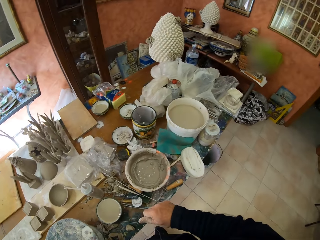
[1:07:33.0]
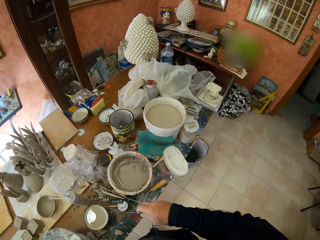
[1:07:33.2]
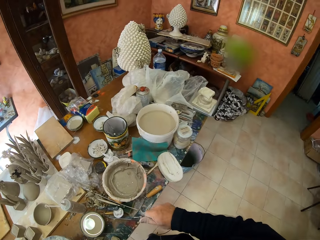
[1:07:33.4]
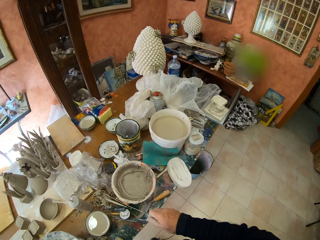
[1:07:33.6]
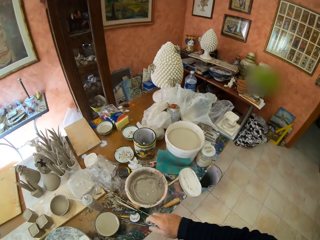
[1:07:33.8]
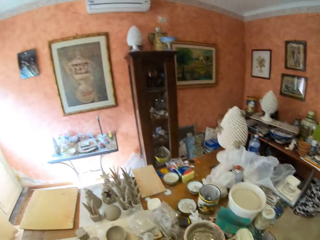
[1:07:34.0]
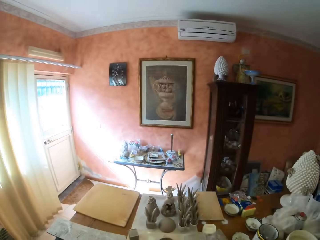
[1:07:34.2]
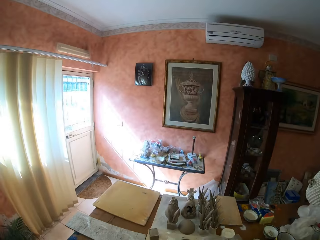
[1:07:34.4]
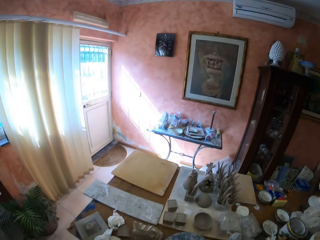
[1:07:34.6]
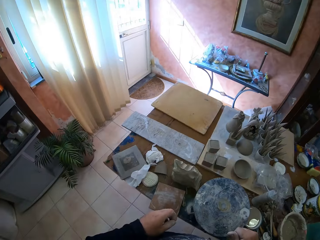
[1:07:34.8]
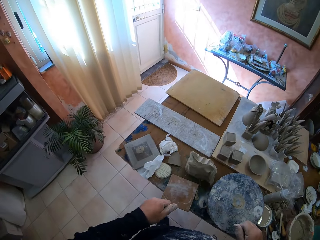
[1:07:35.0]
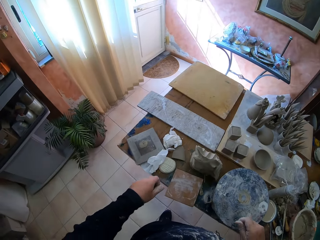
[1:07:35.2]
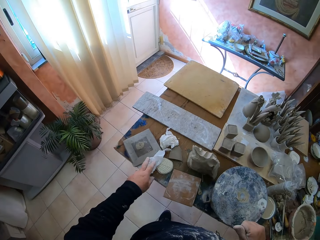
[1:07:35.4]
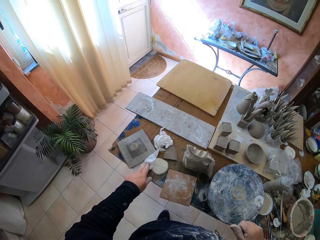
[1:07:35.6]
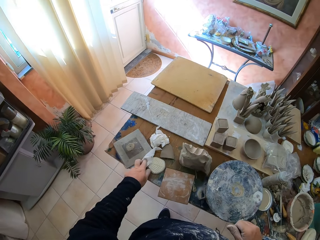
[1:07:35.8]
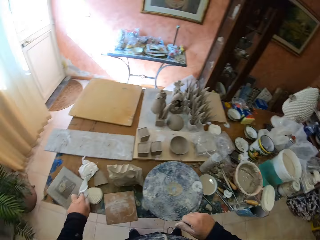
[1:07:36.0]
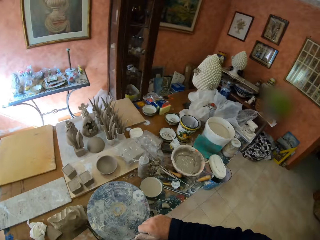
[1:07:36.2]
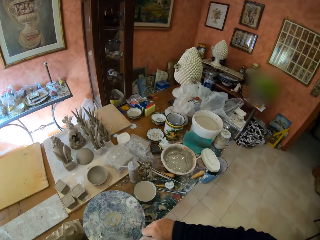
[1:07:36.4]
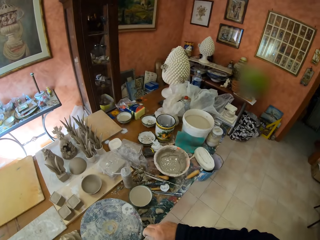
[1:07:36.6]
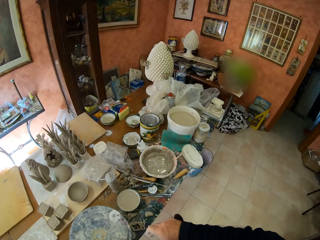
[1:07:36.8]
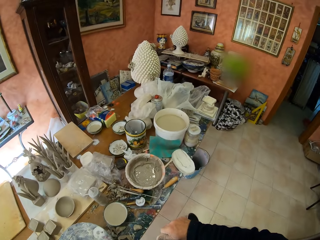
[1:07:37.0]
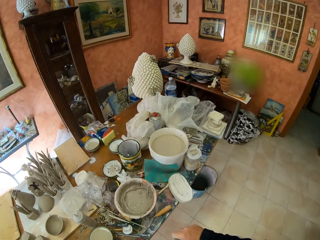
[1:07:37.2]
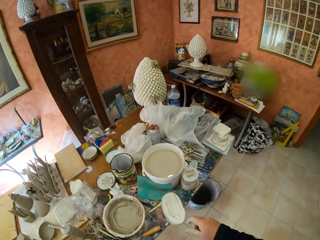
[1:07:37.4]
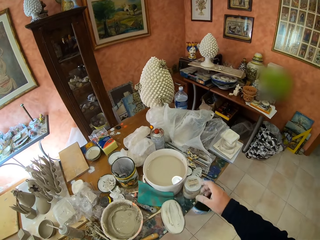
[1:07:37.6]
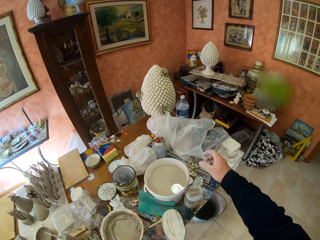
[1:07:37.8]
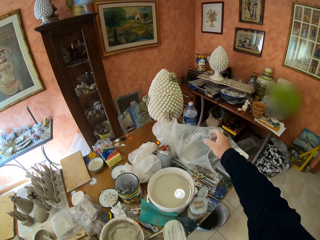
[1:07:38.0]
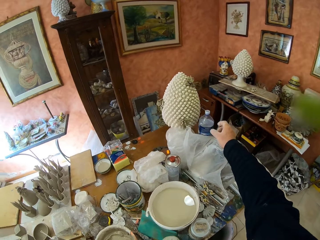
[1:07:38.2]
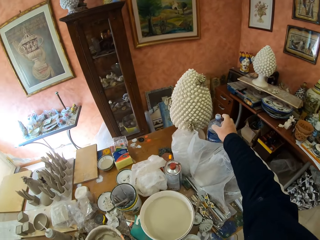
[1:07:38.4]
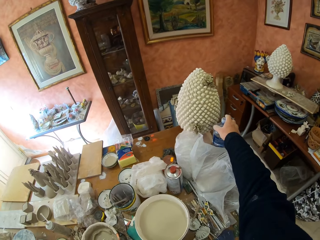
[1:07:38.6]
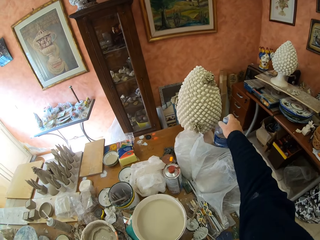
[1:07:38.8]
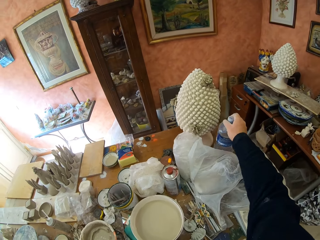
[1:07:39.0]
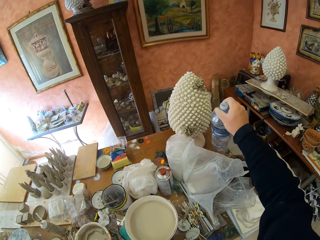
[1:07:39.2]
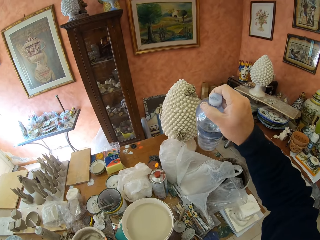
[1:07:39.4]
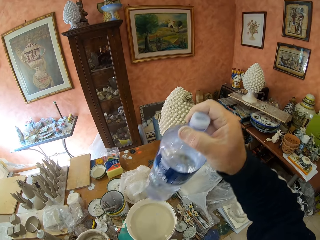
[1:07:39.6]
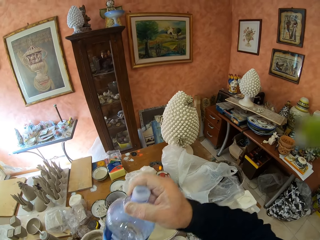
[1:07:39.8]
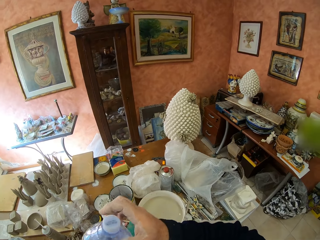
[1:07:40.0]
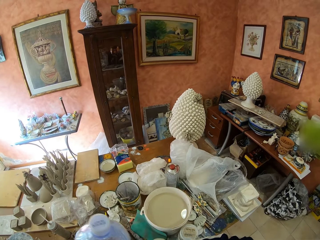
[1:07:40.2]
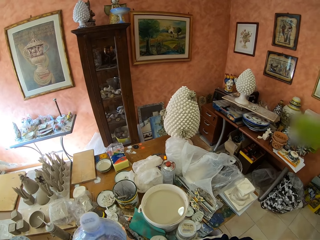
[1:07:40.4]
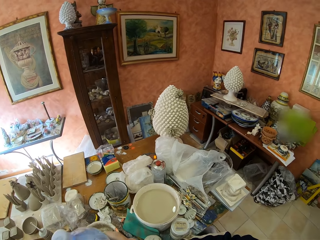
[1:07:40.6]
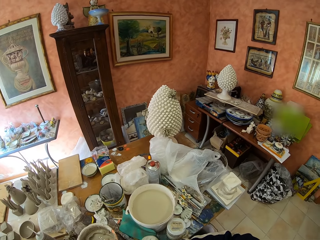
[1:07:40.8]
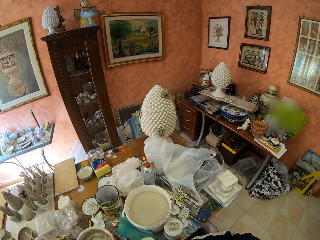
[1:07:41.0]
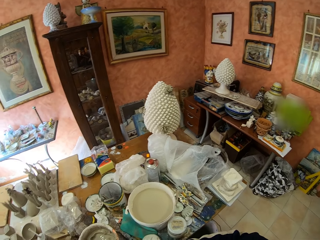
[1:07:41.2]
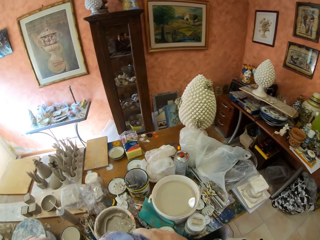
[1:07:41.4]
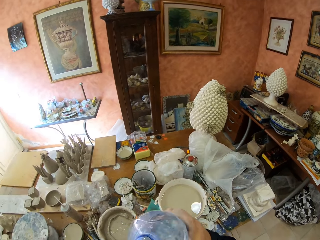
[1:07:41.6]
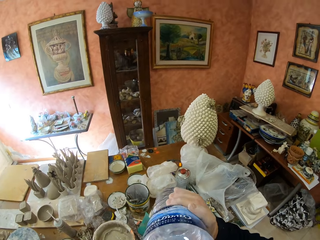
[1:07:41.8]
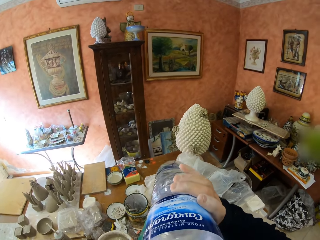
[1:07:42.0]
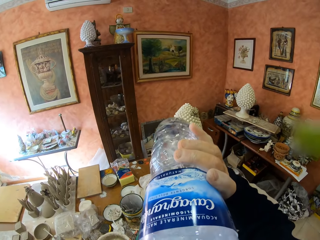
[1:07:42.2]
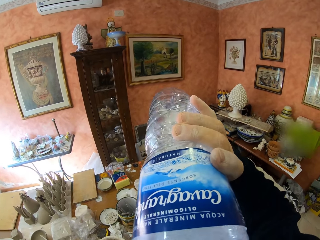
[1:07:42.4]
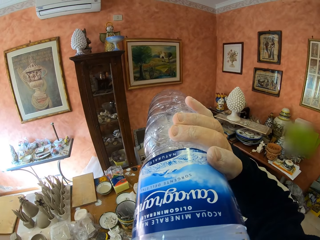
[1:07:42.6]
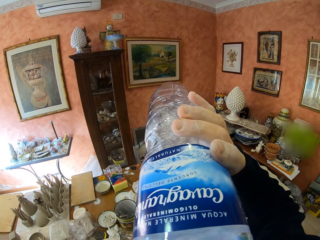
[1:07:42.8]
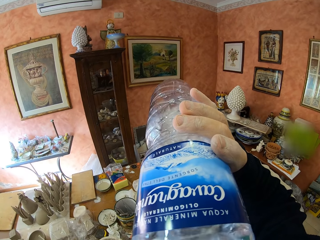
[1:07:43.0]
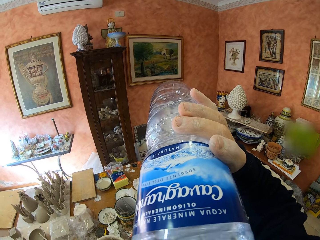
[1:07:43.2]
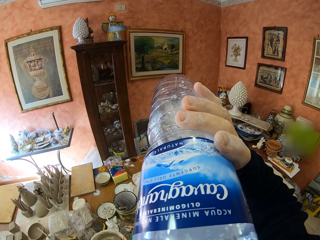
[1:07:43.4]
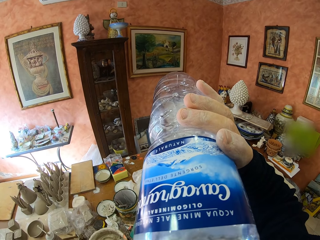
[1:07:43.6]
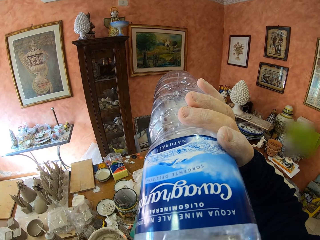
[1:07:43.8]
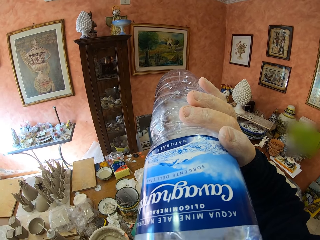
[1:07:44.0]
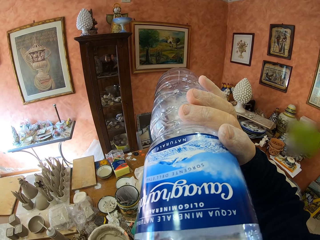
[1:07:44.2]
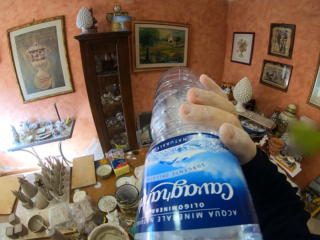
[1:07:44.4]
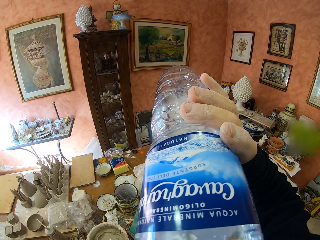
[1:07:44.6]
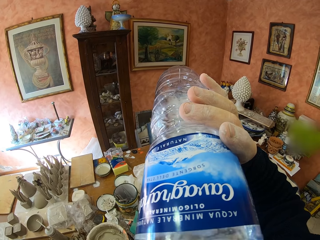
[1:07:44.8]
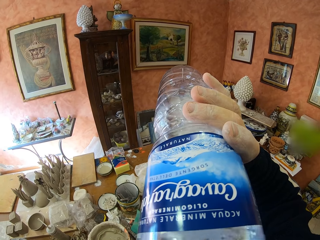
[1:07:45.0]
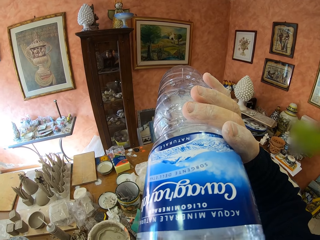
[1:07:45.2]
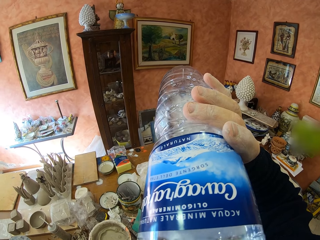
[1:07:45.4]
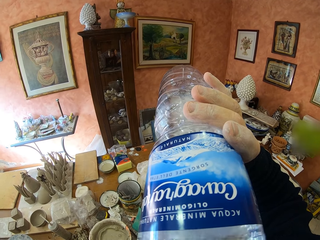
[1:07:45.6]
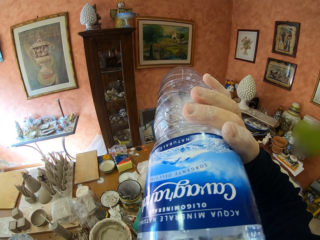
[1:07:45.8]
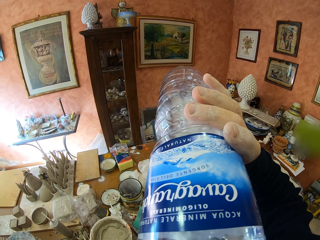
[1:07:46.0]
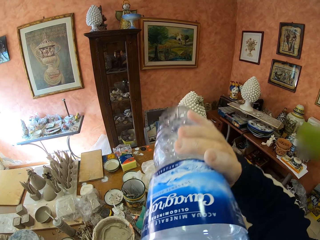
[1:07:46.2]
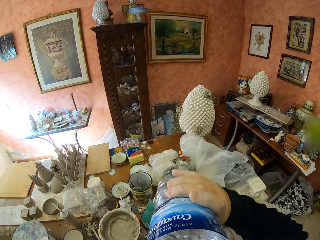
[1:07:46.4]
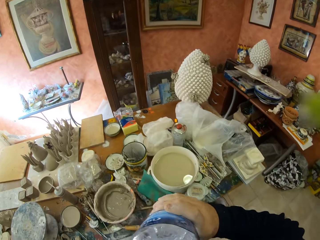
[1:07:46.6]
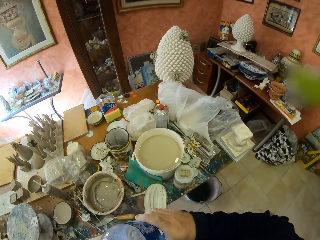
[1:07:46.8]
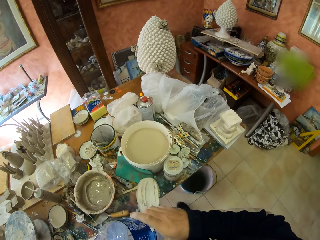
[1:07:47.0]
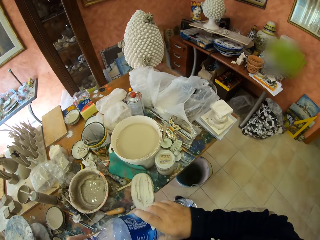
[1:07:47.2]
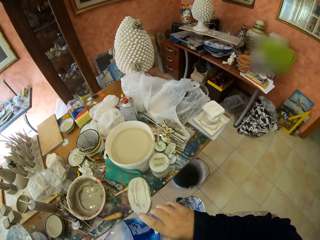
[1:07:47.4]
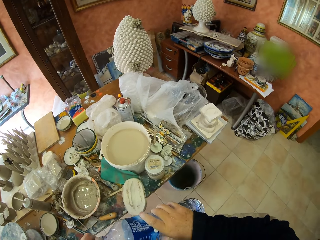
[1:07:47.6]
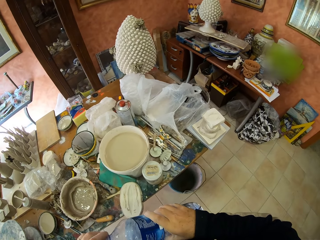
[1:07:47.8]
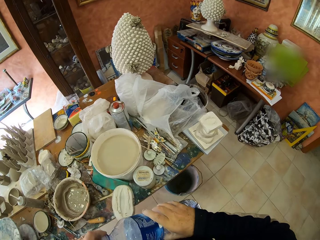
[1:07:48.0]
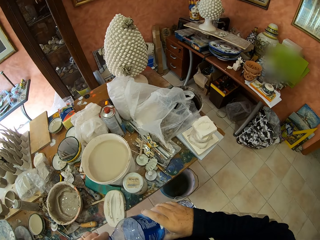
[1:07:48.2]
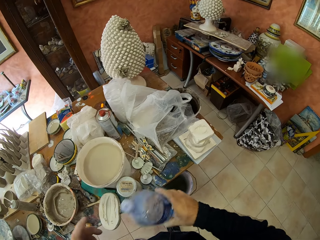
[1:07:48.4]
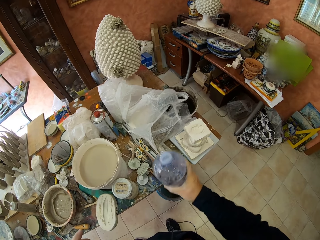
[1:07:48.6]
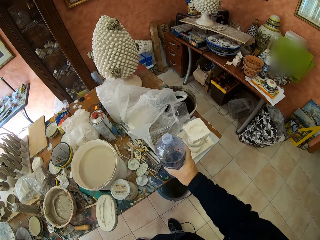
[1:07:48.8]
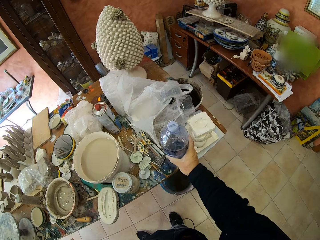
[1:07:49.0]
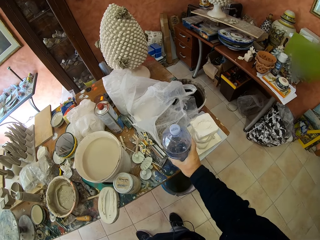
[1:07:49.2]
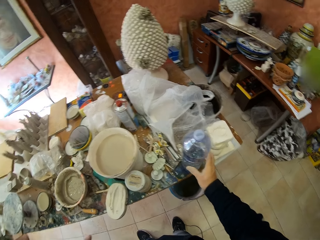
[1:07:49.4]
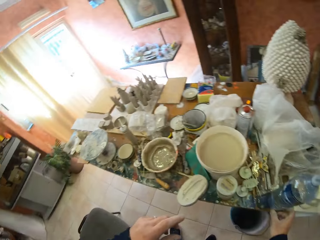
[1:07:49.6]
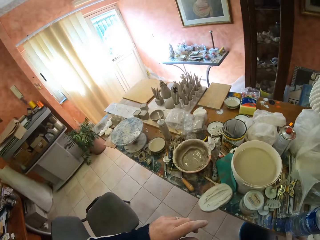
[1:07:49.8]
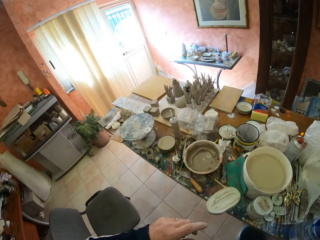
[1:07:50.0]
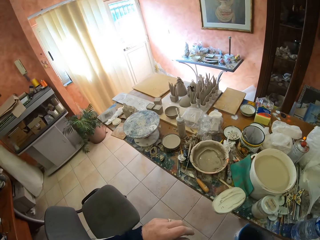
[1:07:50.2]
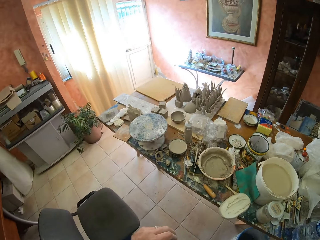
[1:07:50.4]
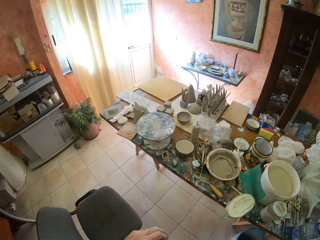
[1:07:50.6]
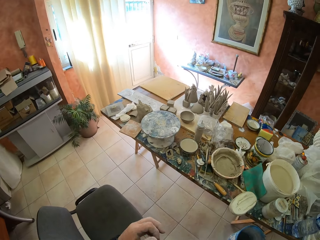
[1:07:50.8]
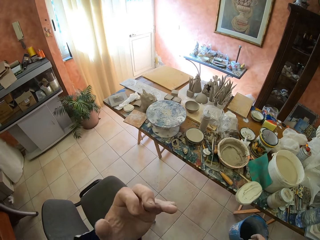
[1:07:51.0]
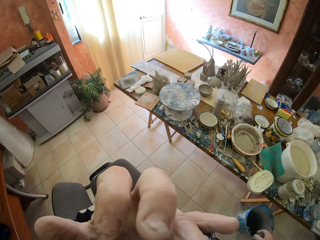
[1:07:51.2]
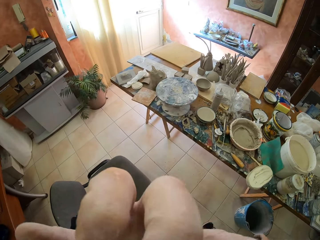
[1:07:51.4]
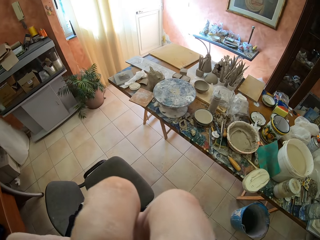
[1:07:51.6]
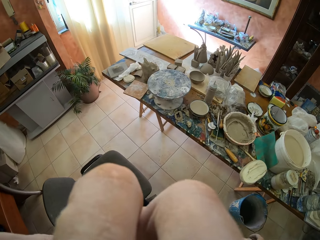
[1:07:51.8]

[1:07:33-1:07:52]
The camera wearer puts down a knife on a table. They look around a room. They move a serviette on the table. They walk around the room. They pick up a water bottle from the table. They open a lid from the bottle. They drink water from the bottle. They close the bottle with the lid. They put down the bottle on the table. They look around the room.

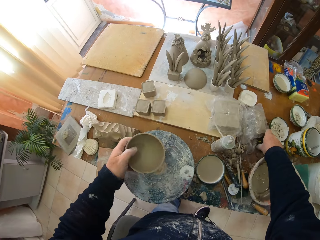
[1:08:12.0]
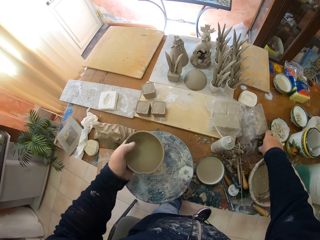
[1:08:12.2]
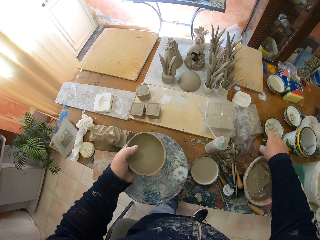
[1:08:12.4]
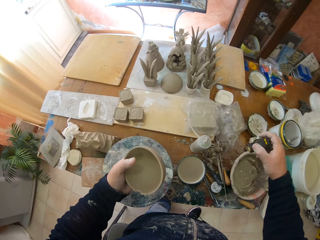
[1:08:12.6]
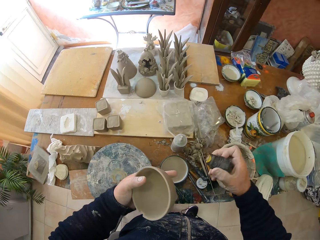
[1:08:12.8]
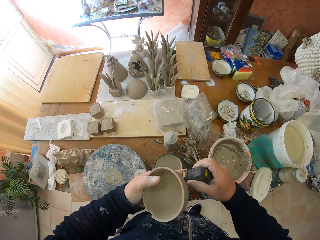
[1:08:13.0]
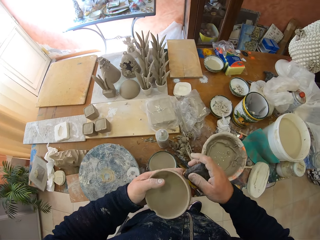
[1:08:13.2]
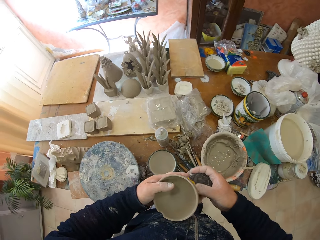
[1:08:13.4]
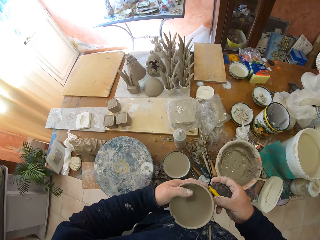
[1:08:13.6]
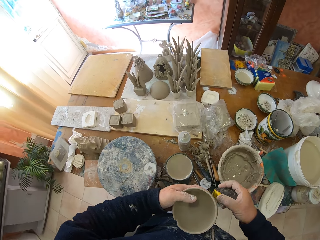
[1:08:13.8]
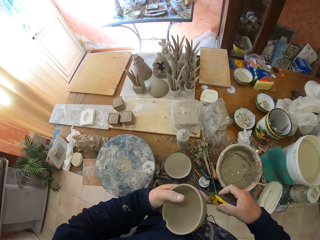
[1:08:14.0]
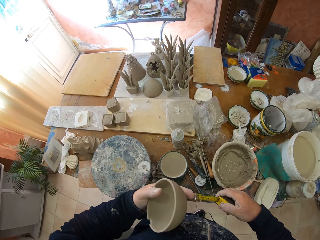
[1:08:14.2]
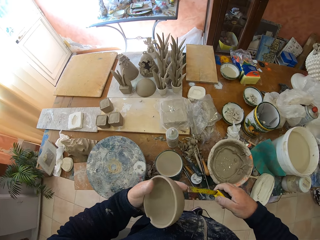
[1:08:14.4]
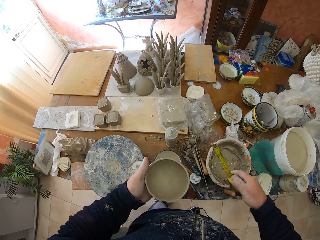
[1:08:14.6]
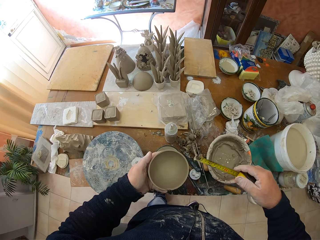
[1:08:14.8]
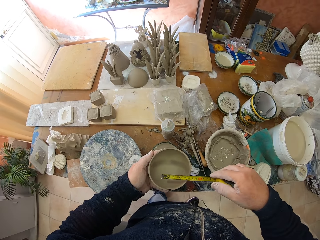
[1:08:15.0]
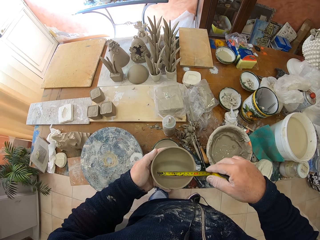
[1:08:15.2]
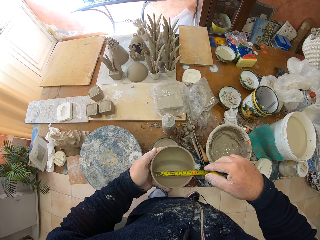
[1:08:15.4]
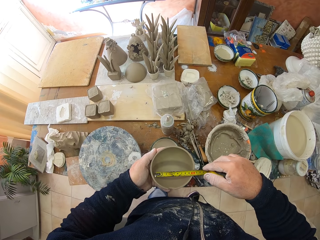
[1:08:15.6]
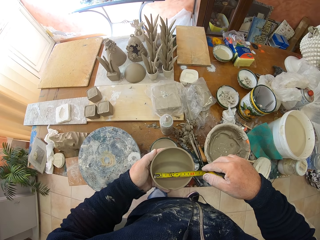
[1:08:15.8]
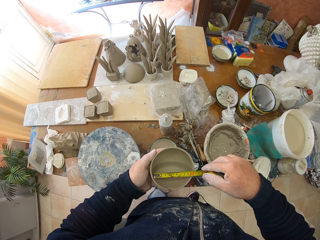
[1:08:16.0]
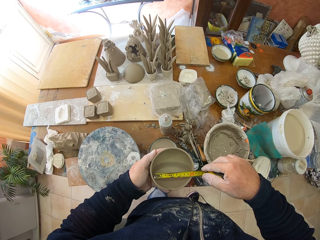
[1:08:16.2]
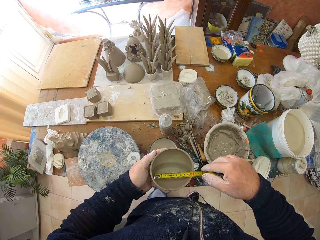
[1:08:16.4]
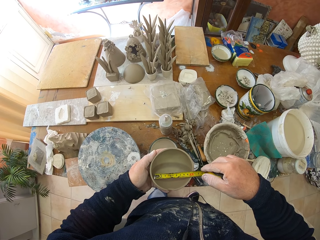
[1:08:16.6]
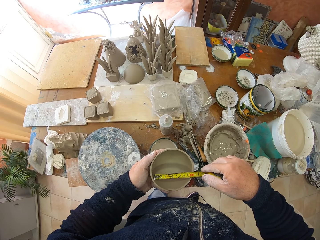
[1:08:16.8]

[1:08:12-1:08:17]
The camera wearer picks up the measuring tape with the right hand from a table. They pull out the tape. They measure the bowl with the measuring tape.
